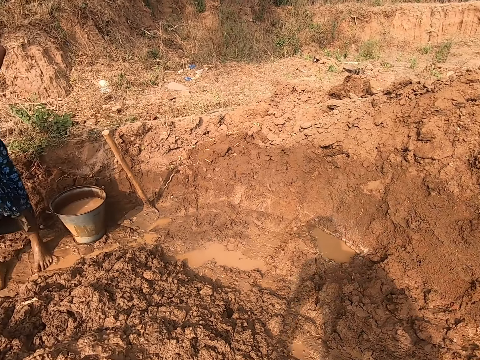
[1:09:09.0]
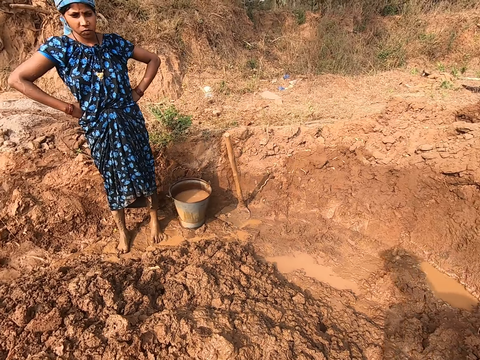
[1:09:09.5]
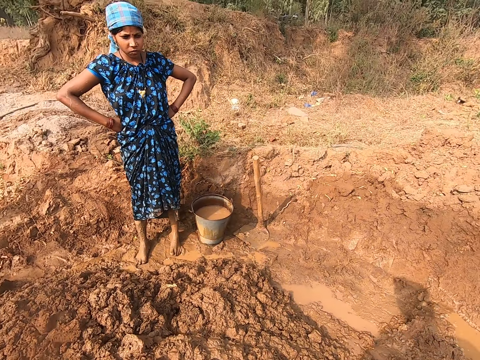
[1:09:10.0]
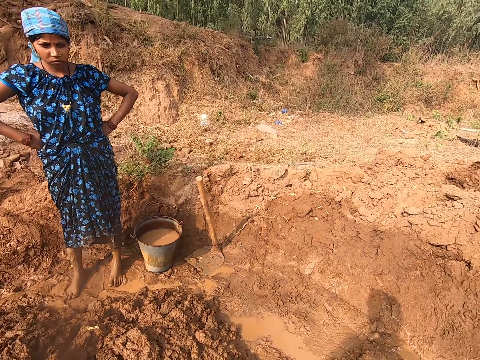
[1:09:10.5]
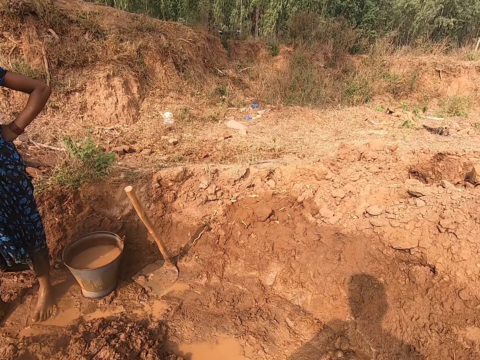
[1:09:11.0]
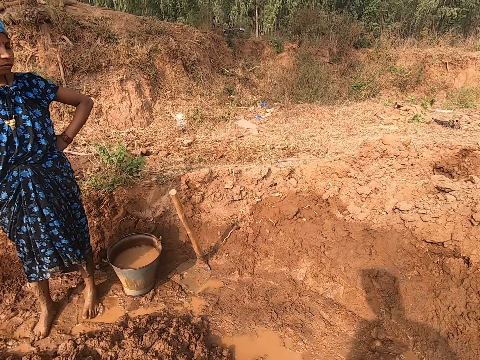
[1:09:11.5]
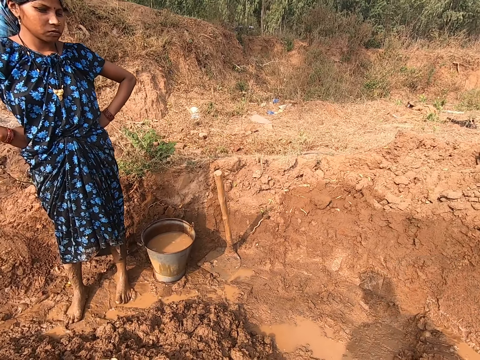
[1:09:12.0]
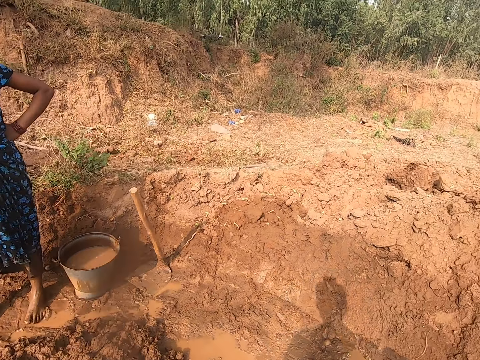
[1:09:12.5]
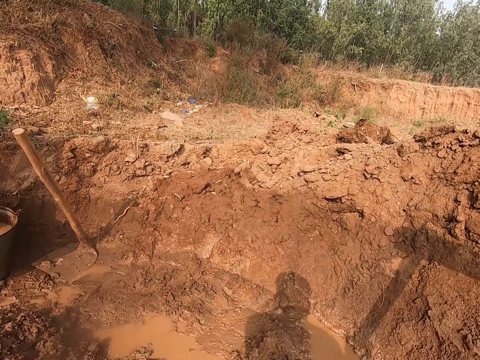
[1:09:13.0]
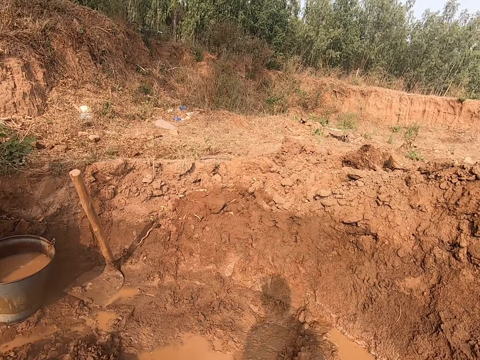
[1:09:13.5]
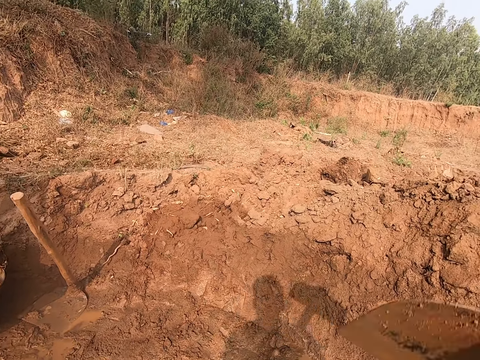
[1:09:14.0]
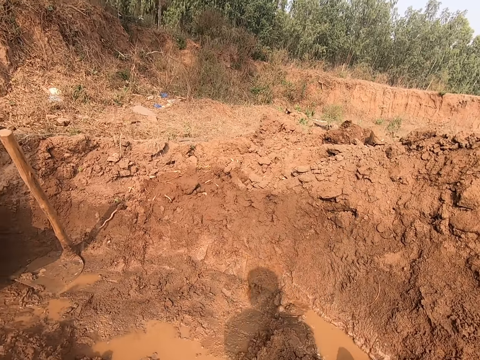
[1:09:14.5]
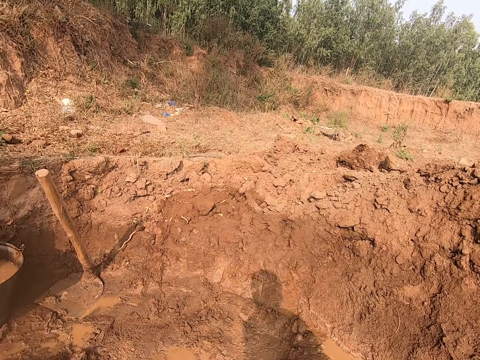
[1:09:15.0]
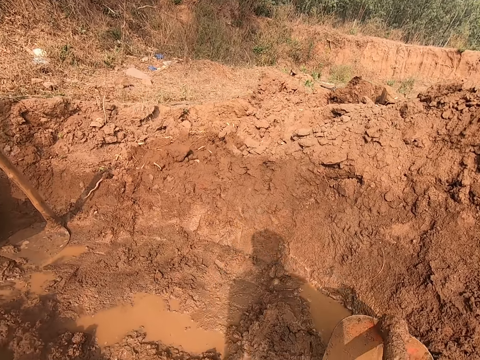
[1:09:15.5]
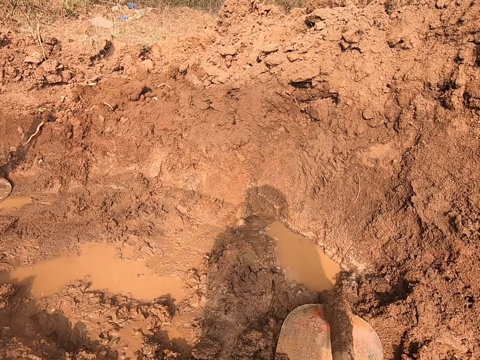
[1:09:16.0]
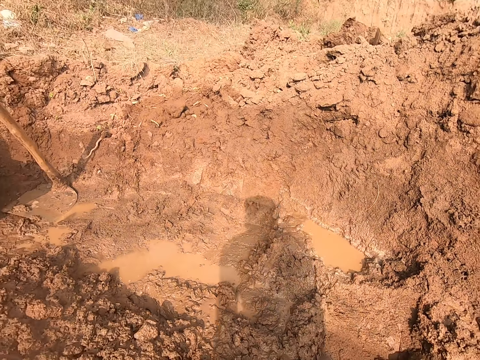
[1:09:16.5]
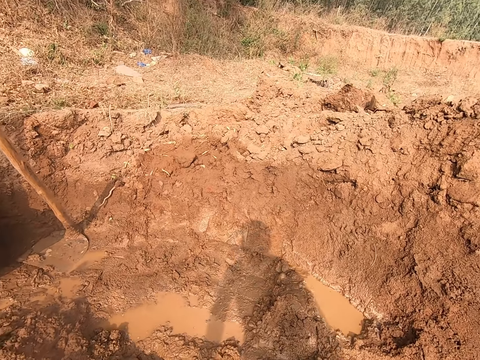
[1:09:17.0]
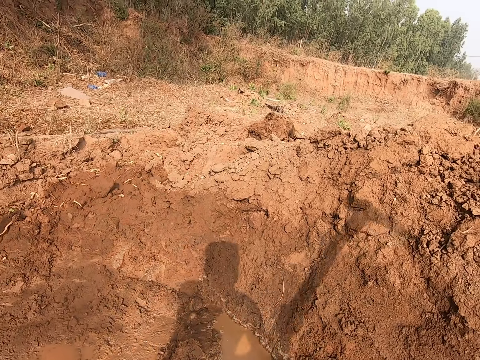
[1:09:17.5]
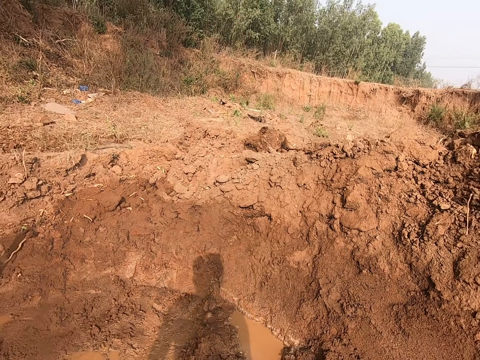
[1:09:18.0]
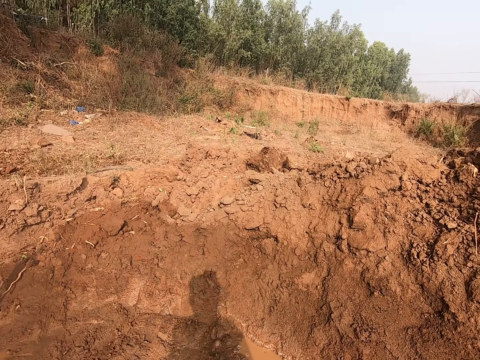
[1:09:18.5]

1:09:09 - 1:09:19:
The camera wearer hits the ground with a hoe in his hands.

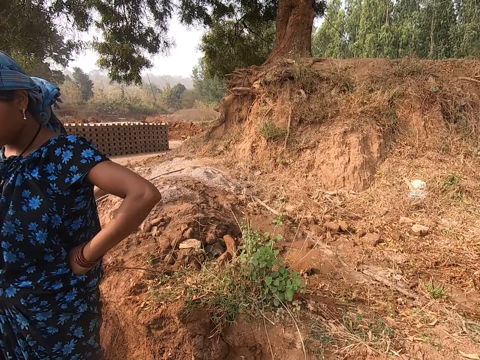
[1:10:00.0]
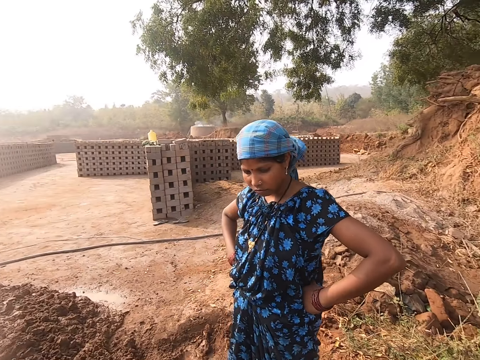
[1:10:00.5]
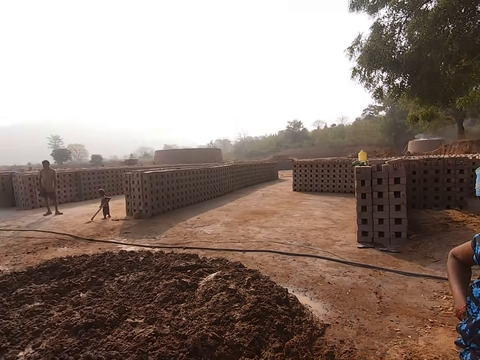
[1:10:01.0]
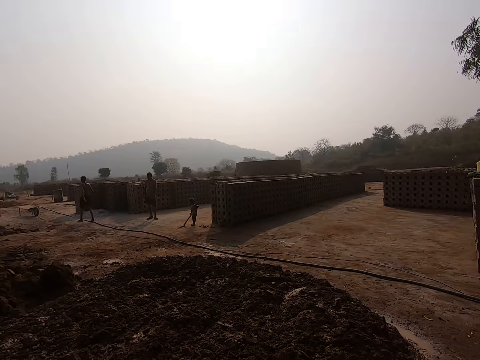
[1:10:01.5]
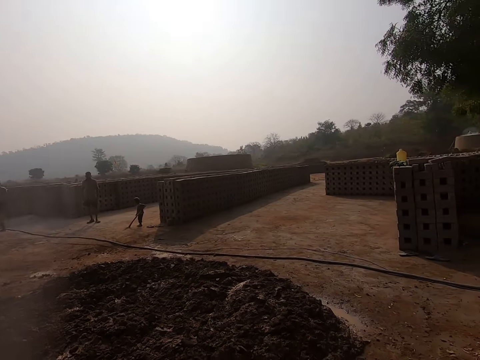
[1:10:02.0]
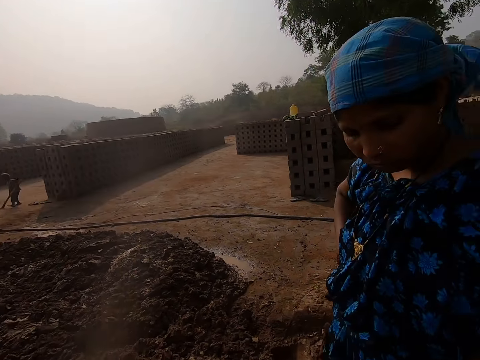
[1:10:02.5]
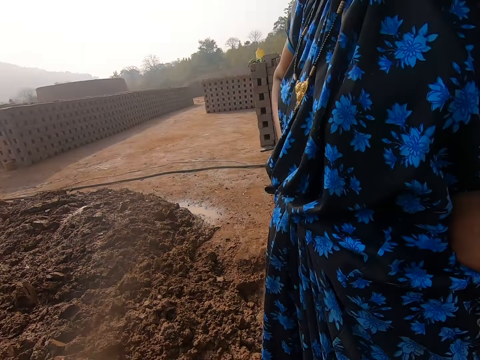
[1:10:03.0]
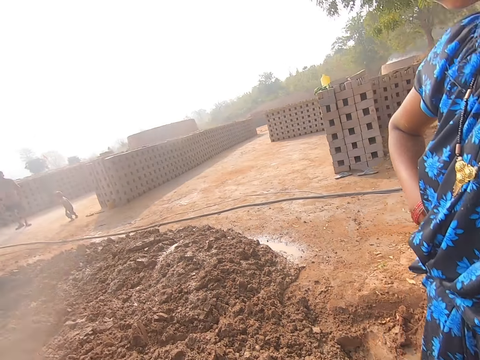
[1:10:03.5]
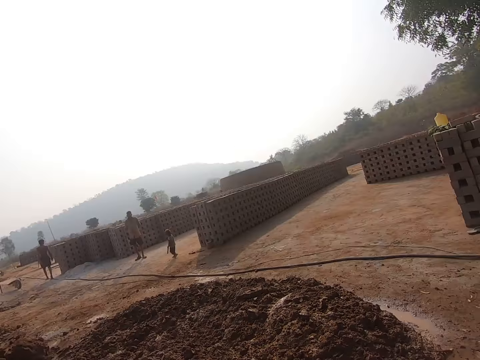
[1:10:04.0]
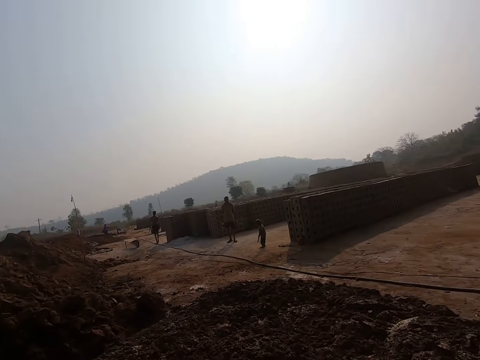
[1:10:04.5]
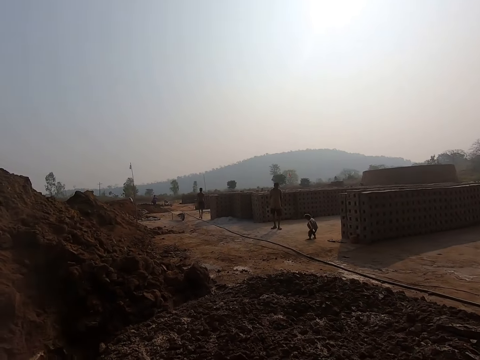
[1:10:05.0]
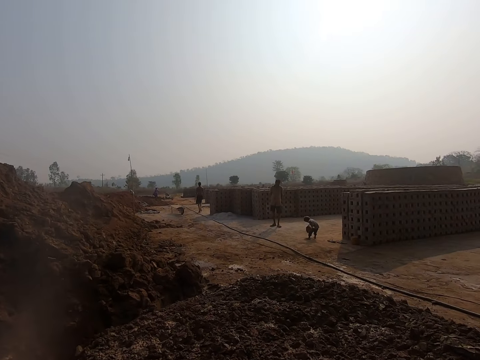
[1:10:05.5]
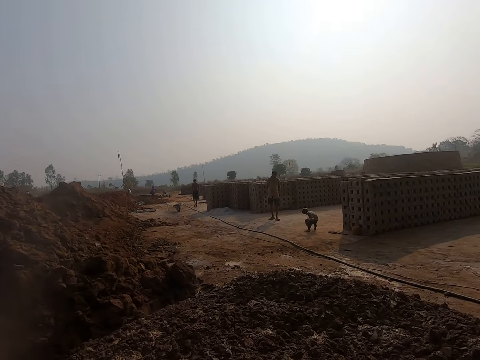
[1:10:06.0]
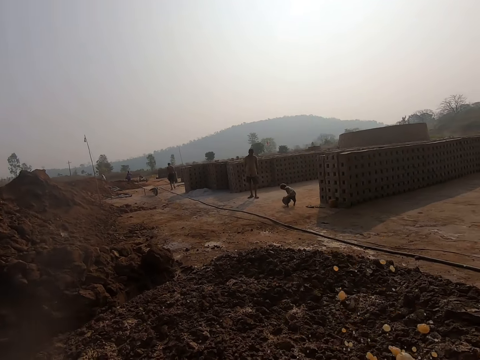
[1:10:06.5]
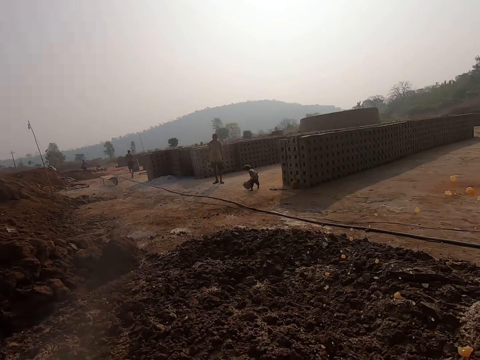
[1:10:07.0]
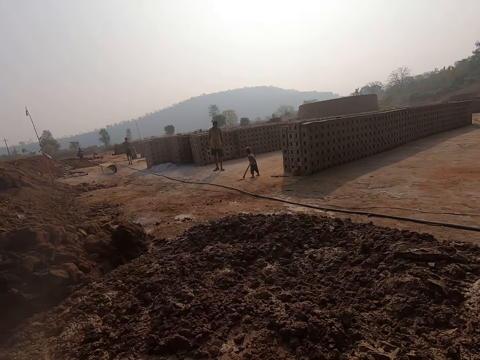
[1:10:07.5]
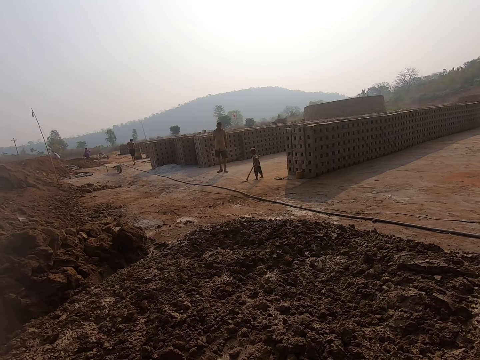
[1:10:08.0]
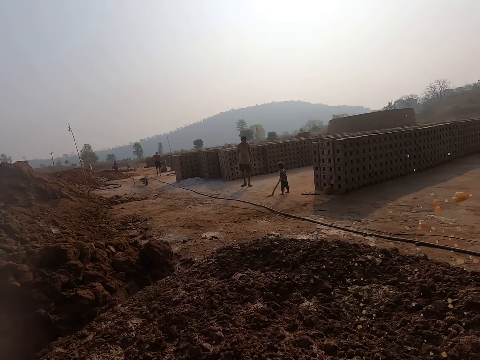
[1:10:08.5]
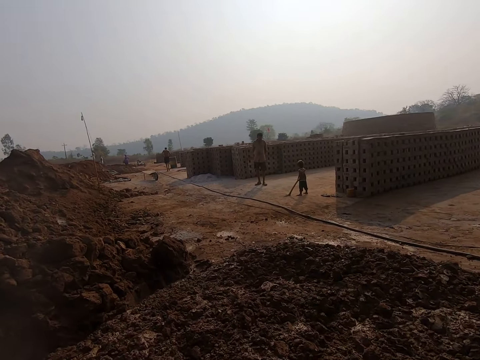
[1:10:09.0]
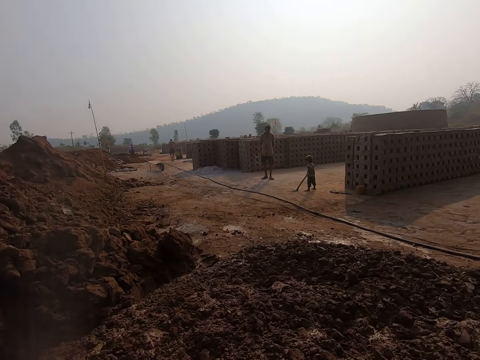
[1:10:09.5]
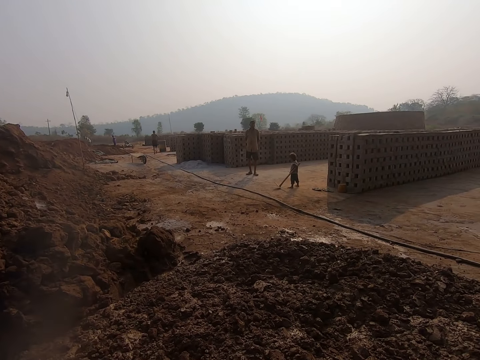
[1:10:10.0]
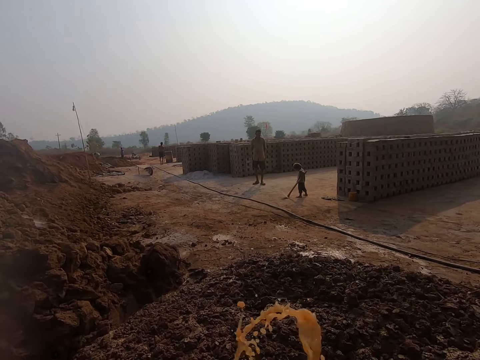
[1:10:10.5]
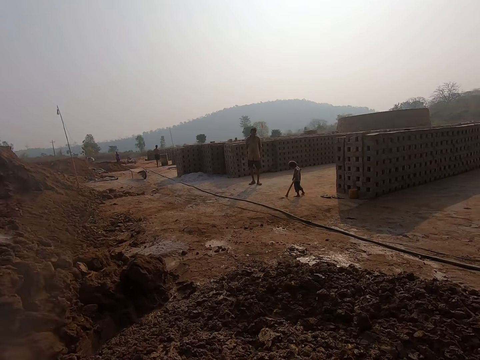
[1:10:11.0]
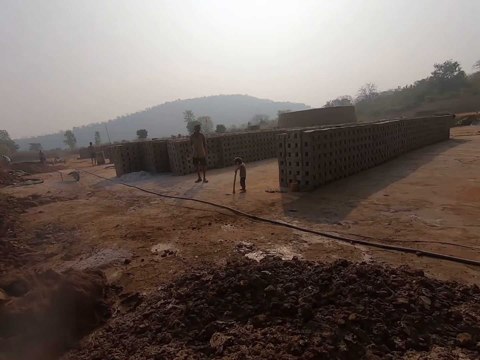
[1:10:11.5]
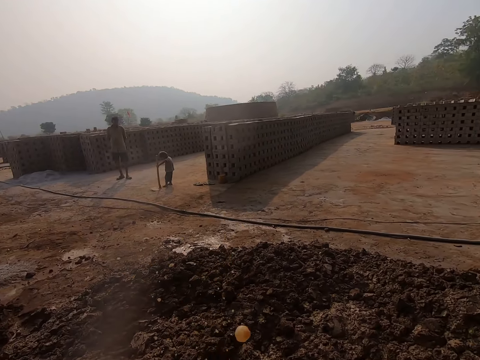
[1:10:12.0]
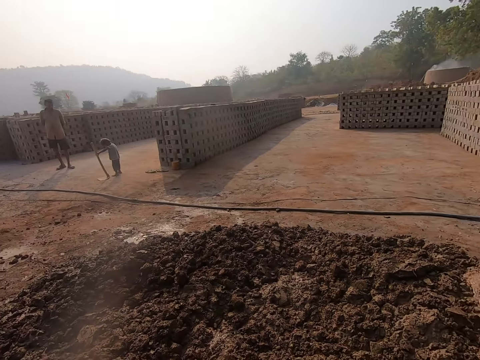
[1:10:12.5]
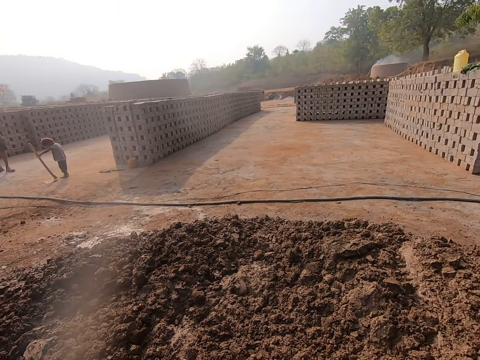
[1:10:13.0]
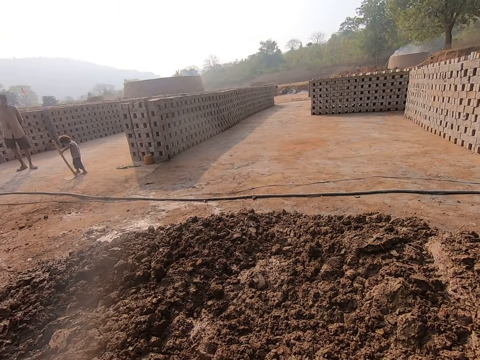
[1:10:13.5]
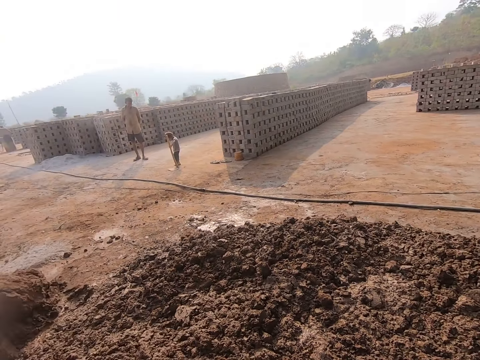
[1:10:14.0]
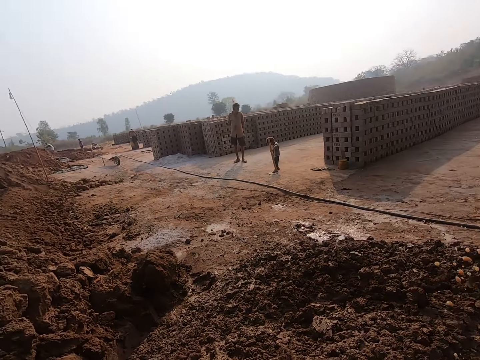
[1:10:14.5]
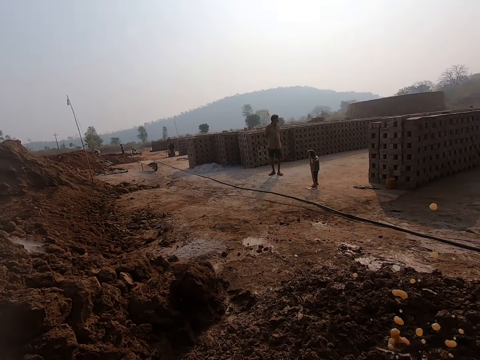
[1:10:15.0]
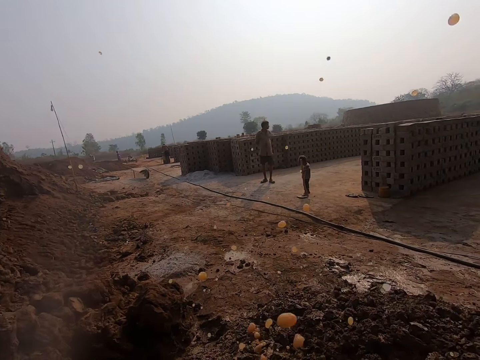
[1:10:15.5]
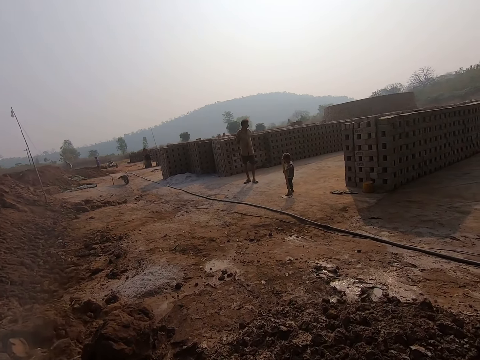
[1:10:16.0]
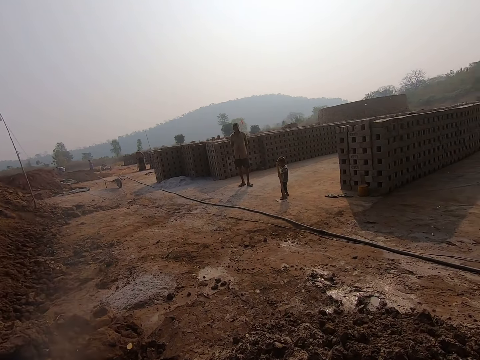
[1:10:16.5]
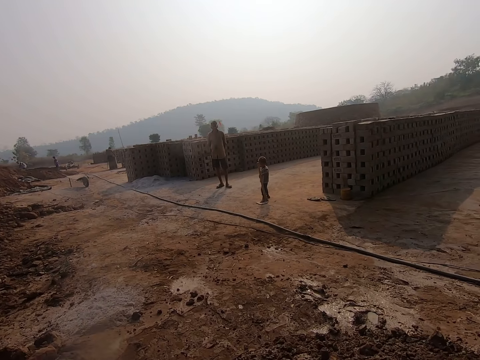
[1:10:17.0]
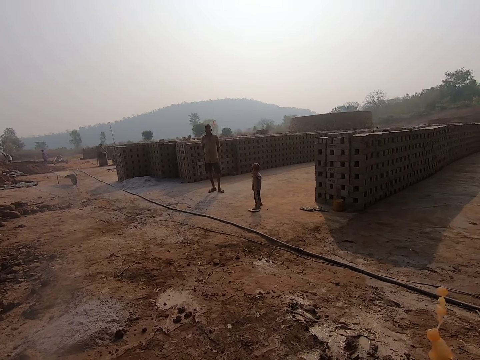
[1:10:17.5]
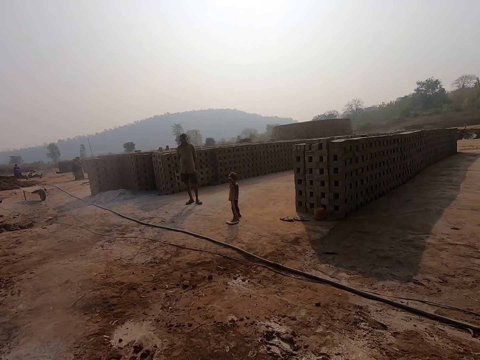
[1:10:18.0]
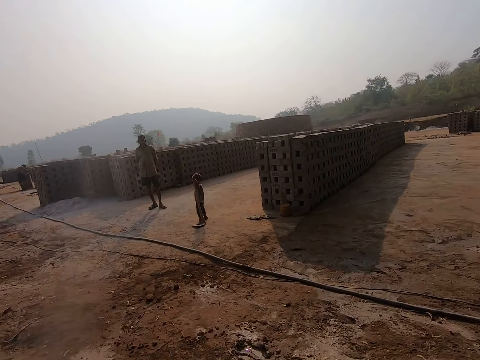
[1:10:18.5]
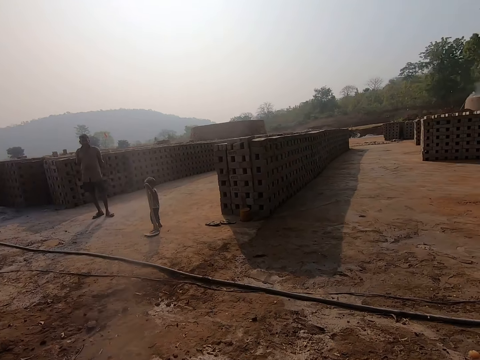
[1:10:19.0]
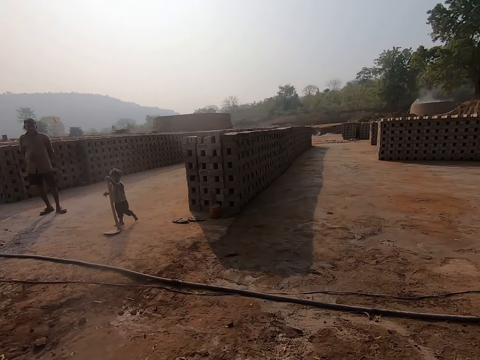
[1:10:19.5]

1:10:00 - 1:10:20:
The baby holds a stick against the ground with hands. The camera wearer pours water around. A man walks towards a well. The camera wearer splashes water on the ground with his hands. The man holds the well with his hands.
